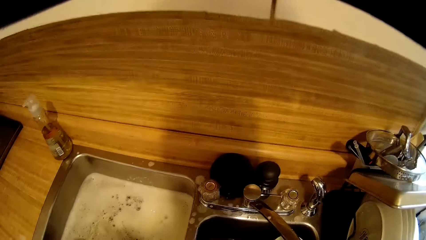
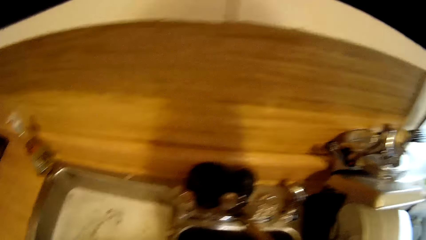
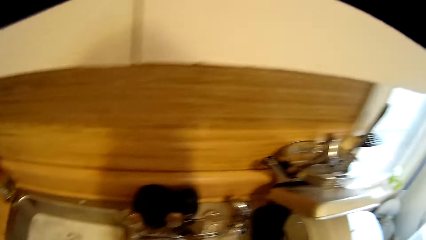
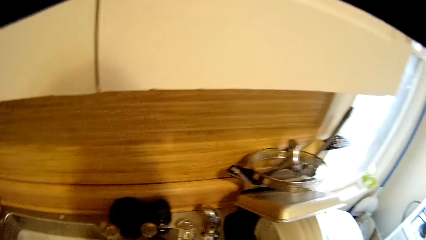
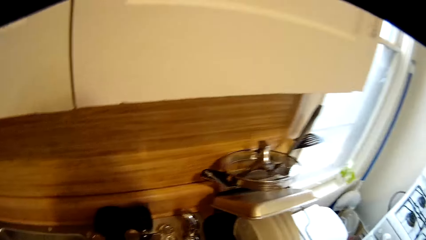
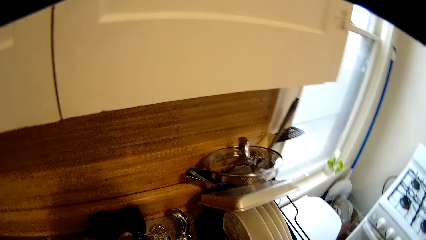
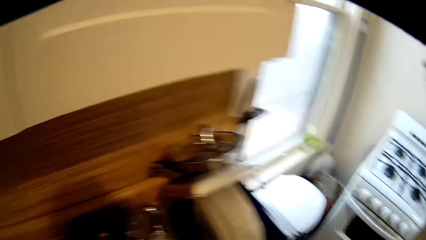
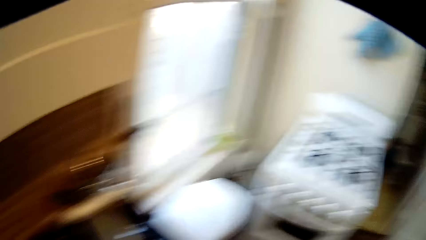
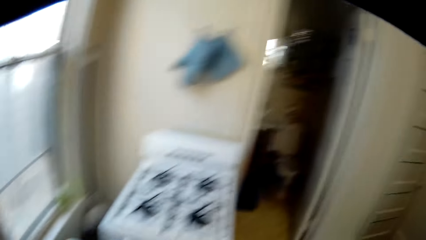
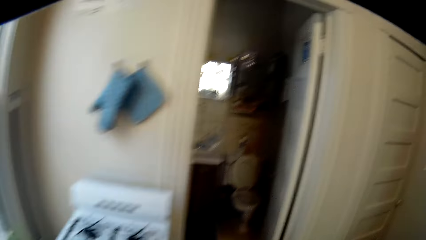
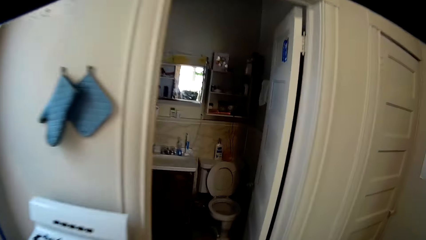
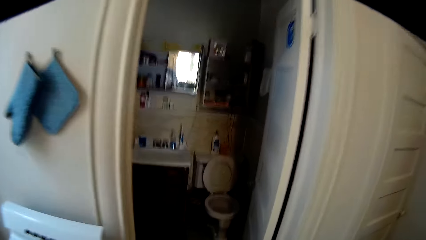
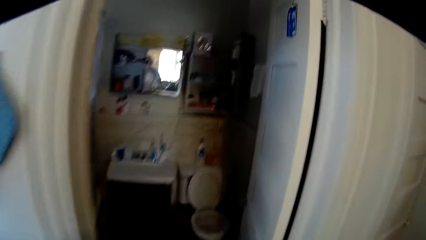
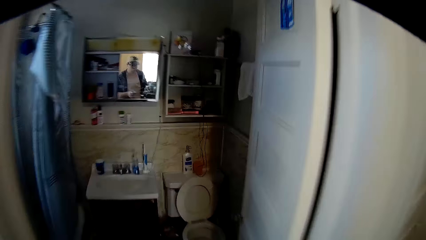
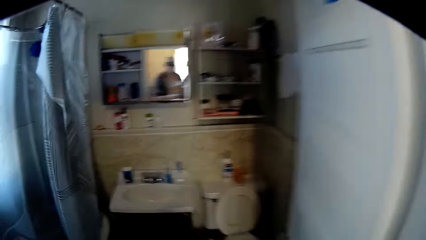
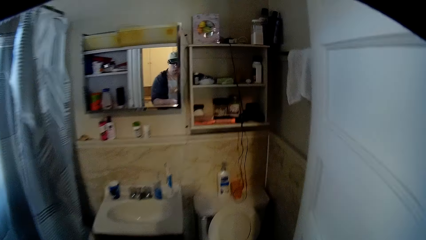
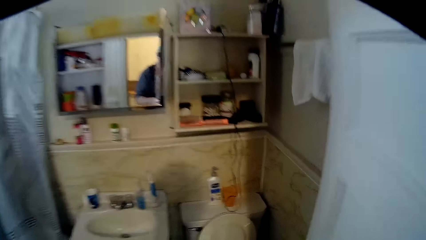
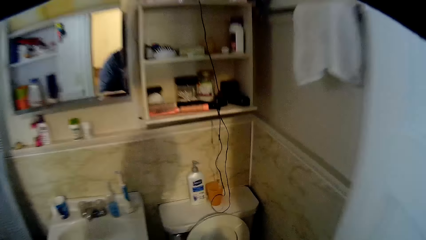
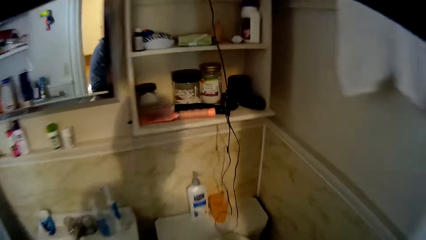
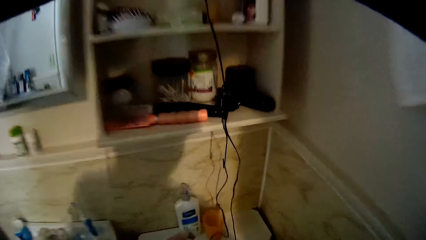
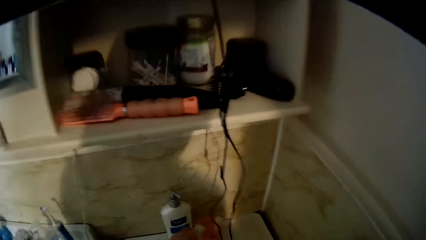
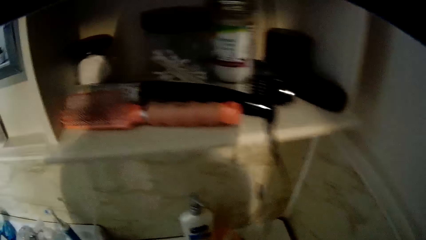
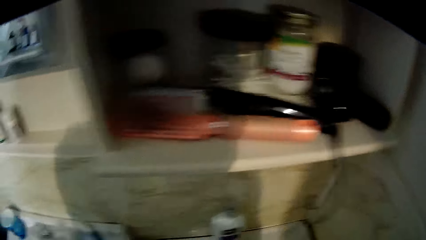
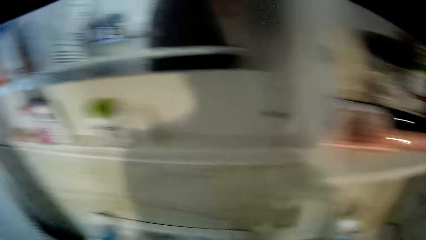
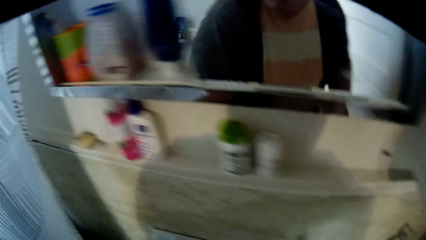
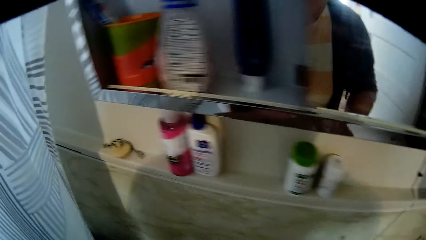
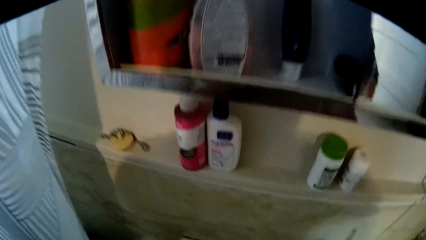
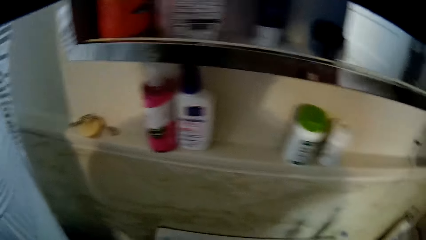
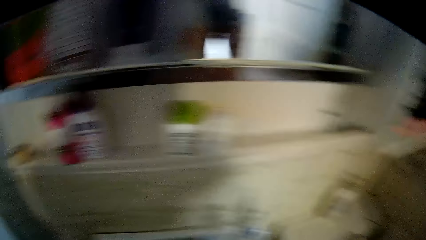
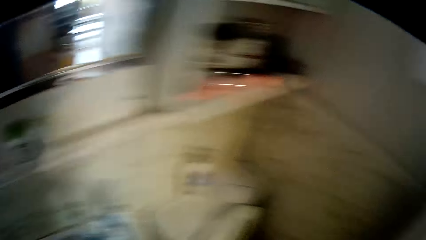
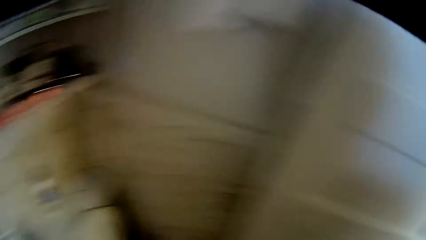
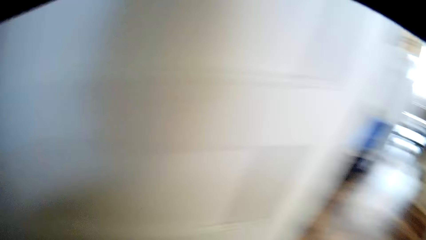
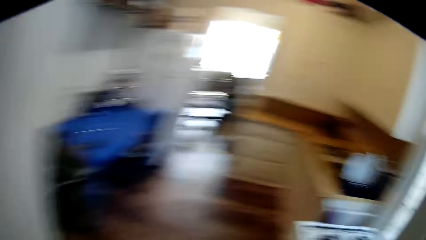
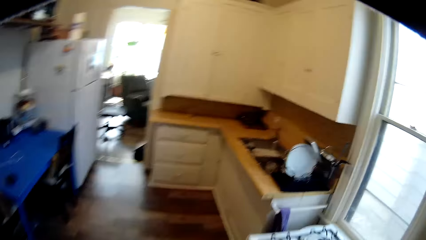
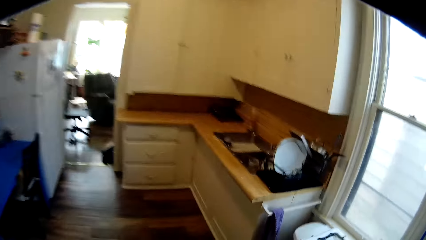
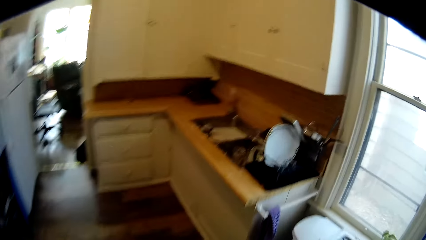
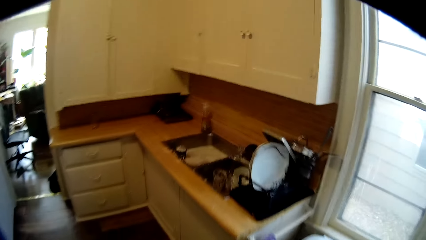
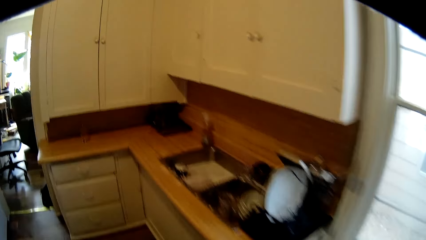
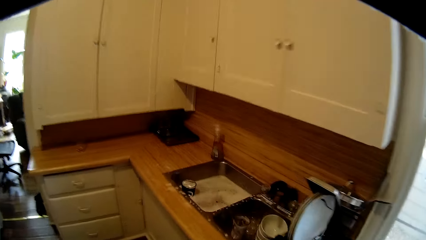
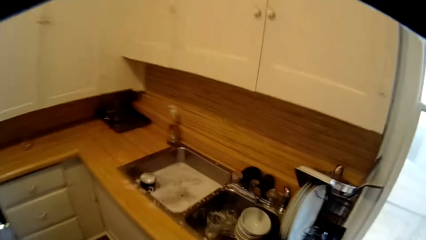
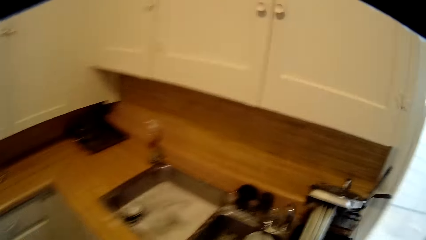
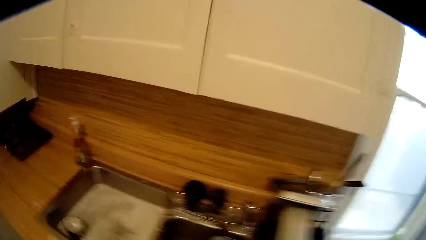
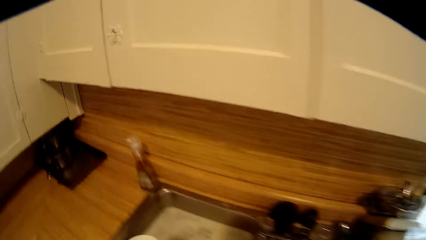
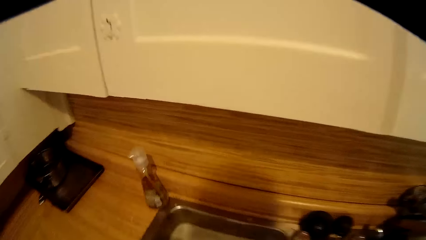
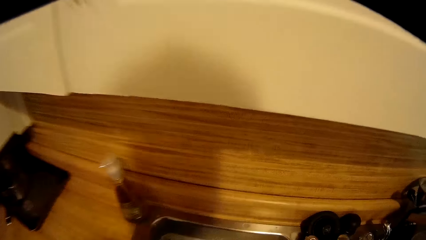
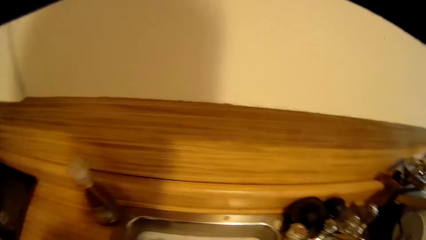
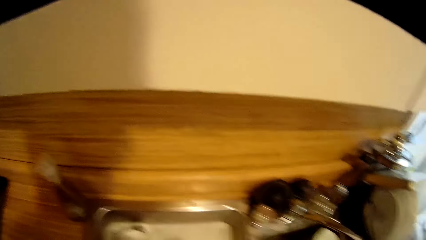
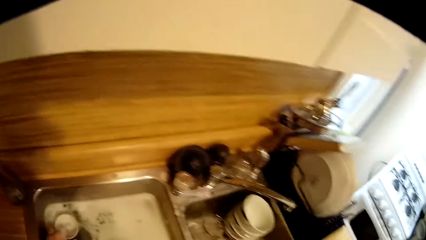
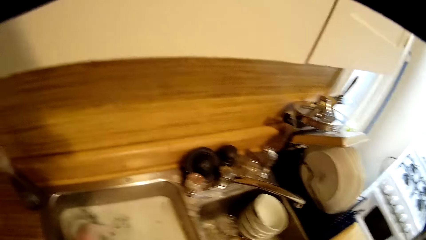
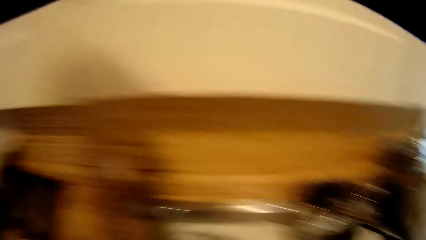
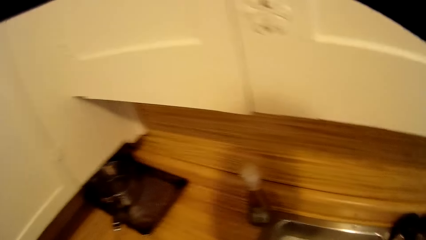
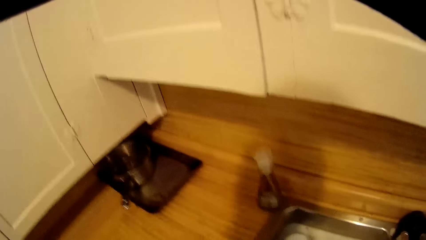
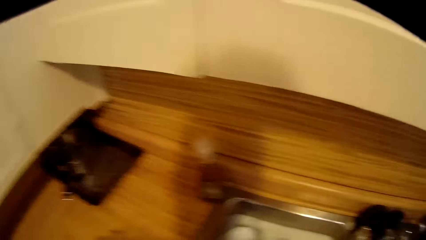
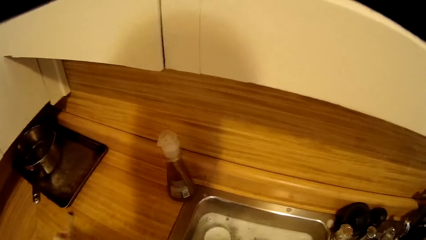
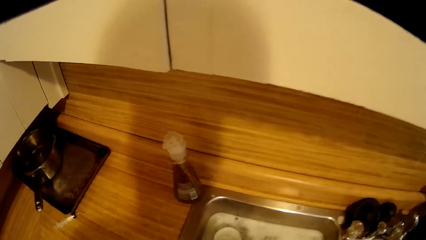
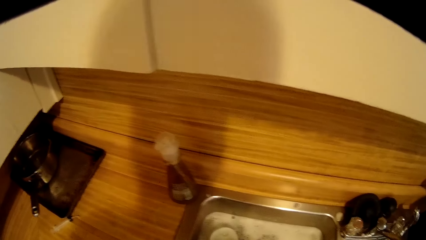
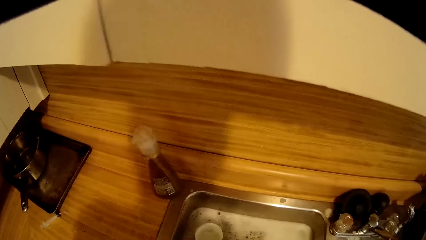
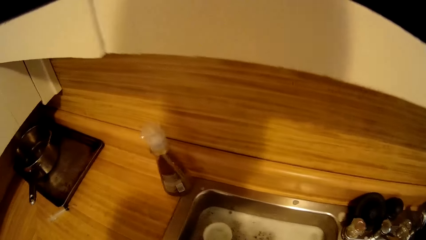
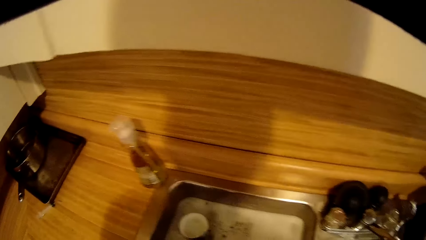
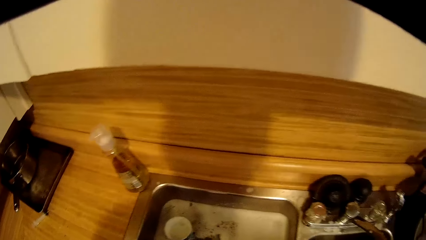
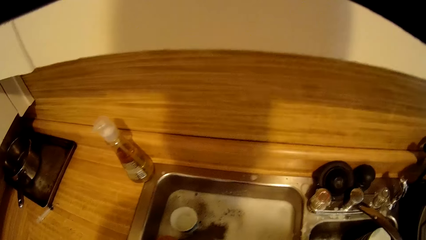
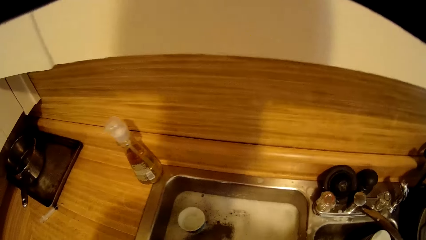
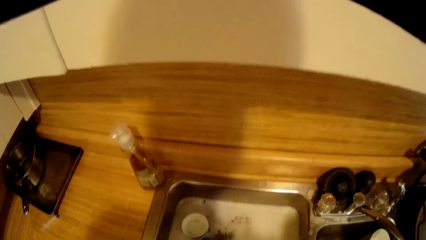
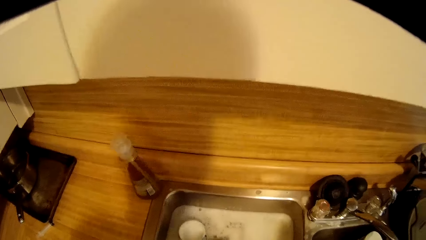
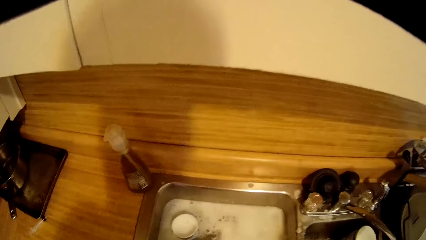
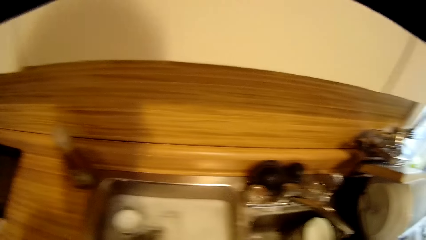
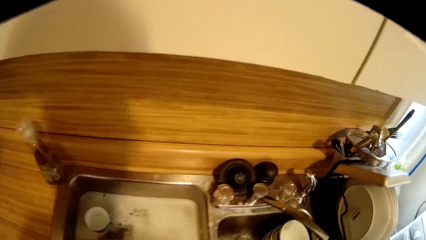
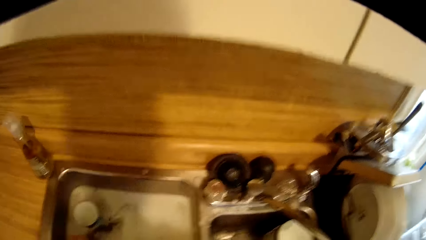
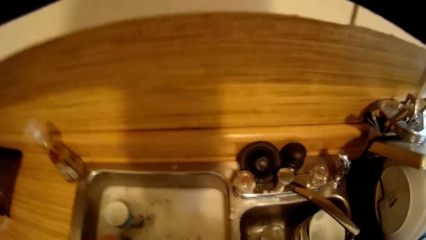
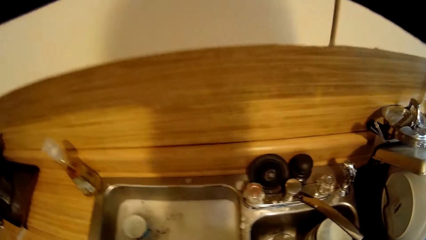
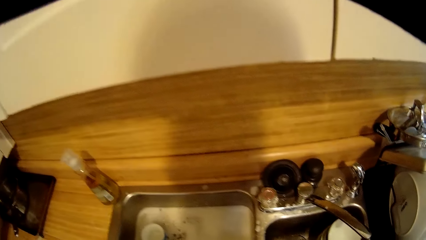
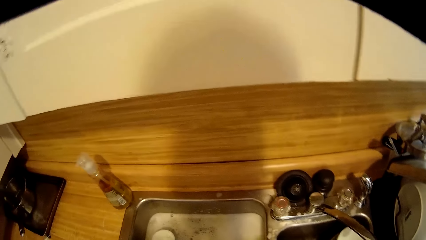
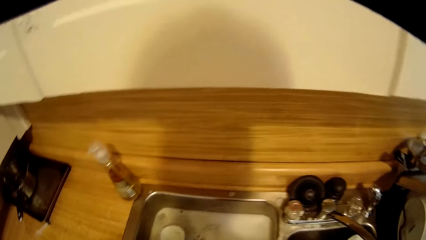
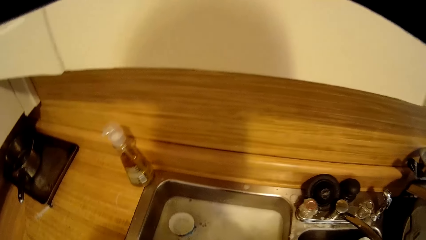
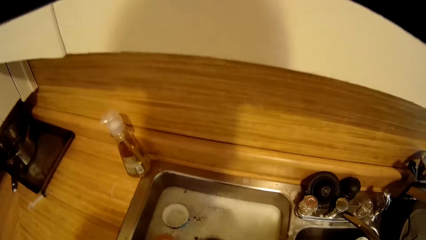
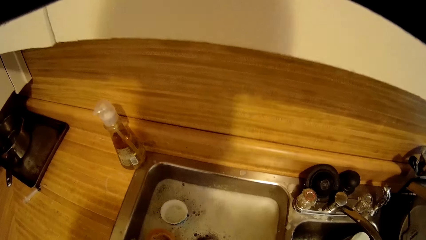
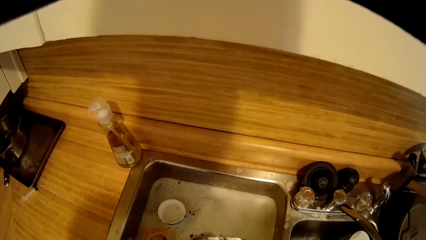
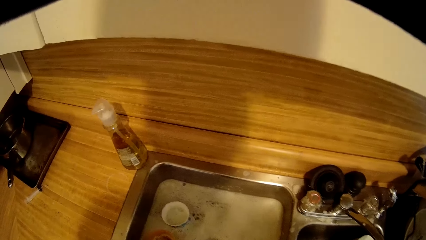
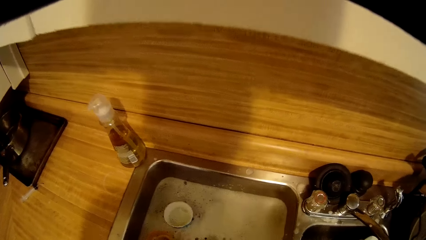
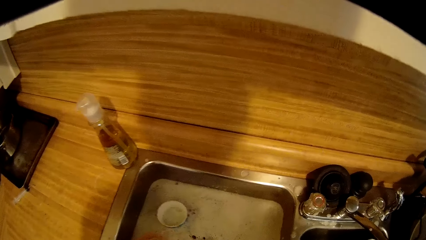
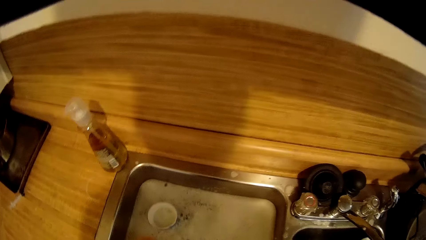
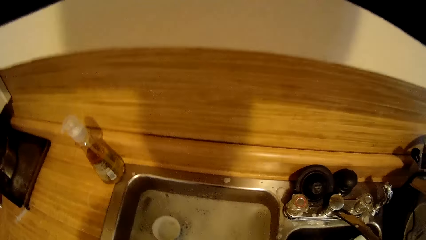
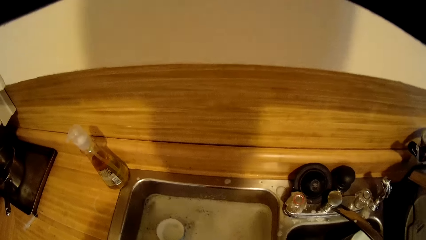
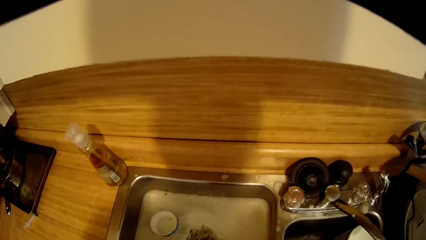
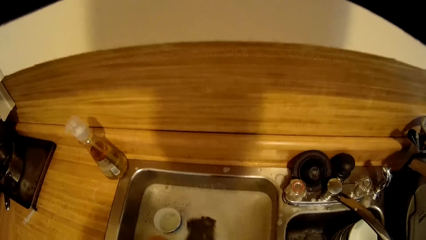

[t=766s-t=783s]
The camera wearer drops the glass. They walk around the kitchen. They walk into a washroom. They look around. They walk out of the washroom. They walk around the kitchen. They wash the glass.
